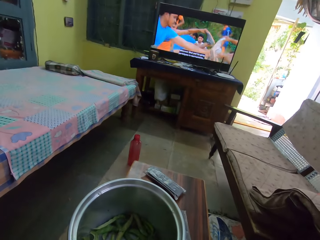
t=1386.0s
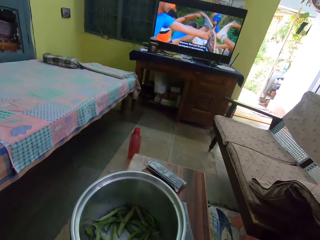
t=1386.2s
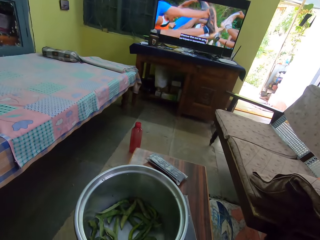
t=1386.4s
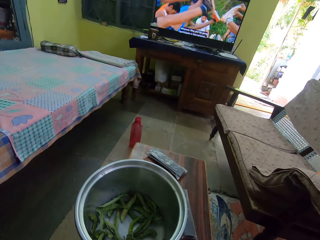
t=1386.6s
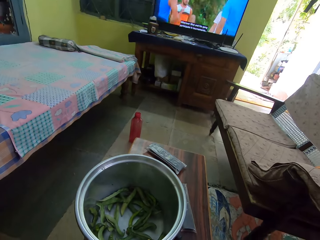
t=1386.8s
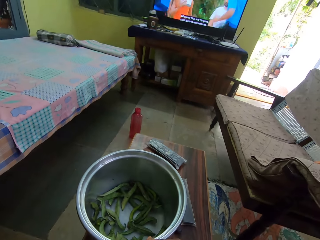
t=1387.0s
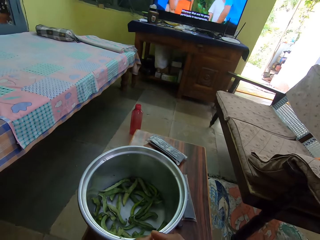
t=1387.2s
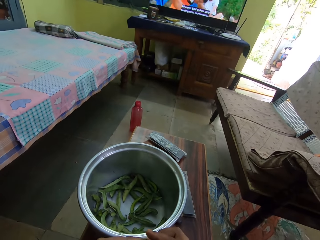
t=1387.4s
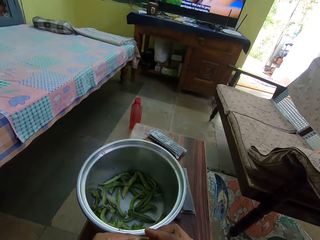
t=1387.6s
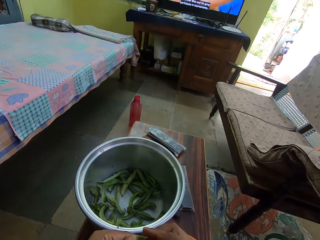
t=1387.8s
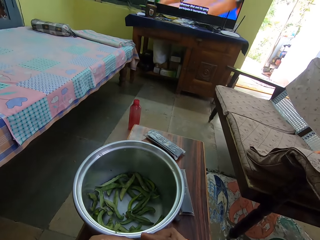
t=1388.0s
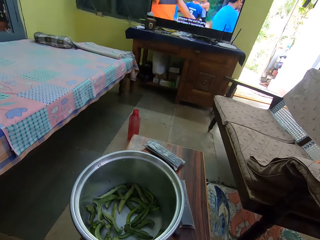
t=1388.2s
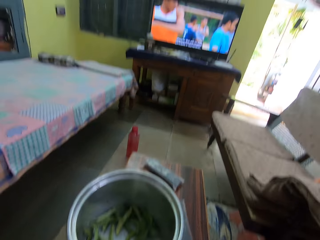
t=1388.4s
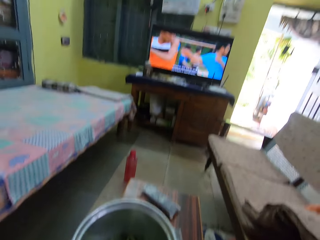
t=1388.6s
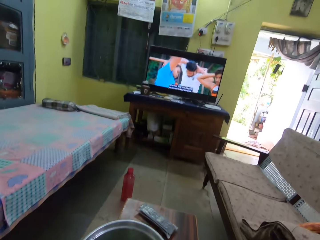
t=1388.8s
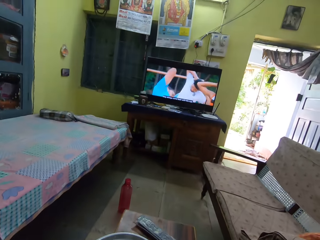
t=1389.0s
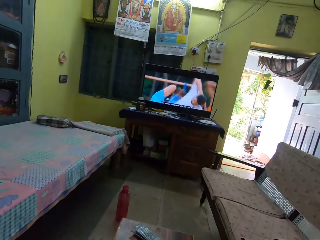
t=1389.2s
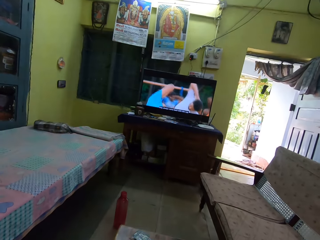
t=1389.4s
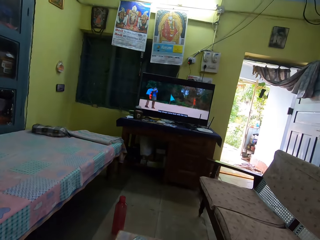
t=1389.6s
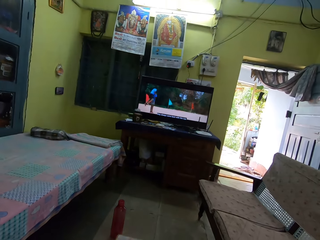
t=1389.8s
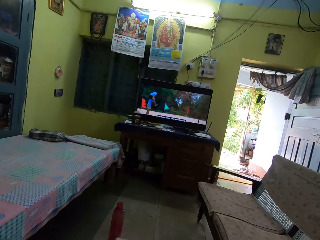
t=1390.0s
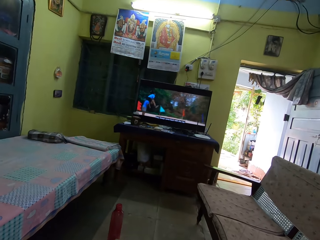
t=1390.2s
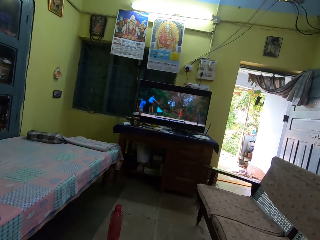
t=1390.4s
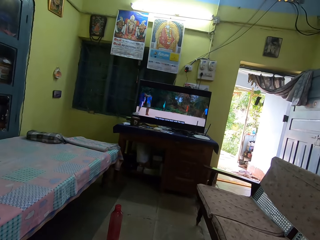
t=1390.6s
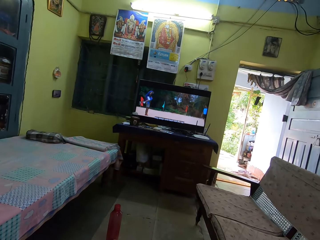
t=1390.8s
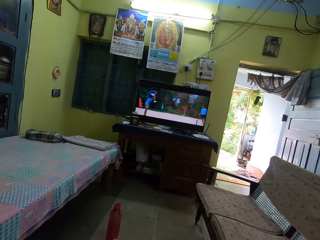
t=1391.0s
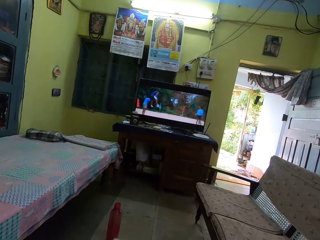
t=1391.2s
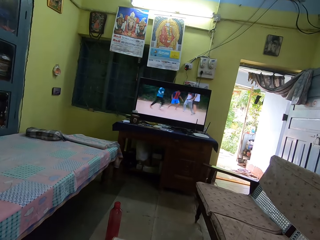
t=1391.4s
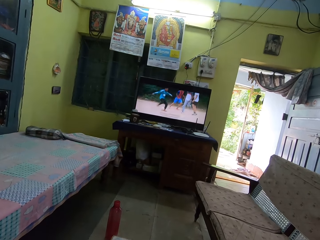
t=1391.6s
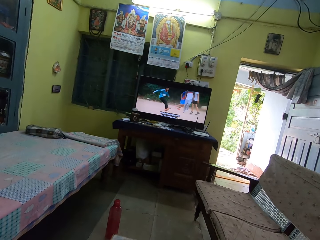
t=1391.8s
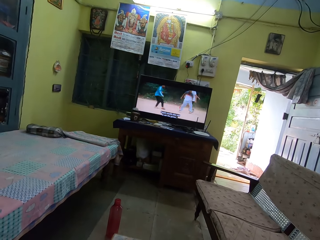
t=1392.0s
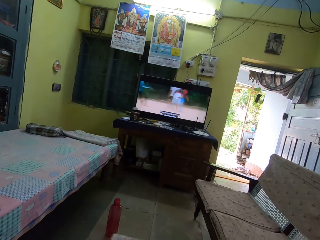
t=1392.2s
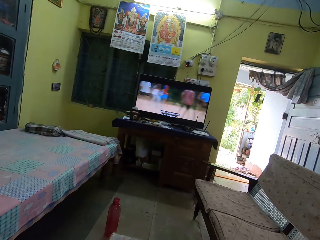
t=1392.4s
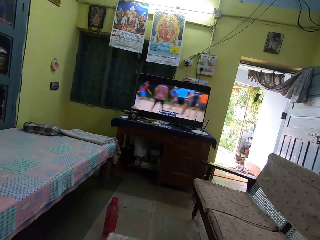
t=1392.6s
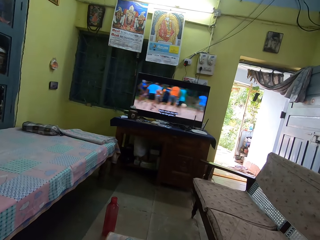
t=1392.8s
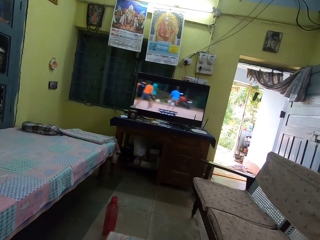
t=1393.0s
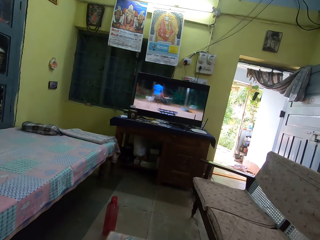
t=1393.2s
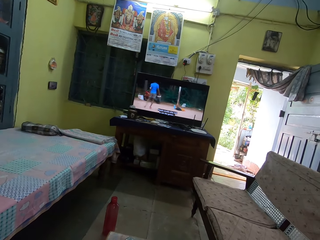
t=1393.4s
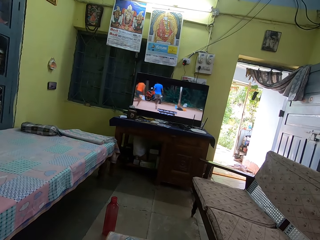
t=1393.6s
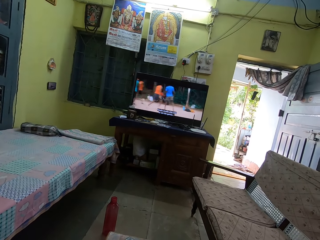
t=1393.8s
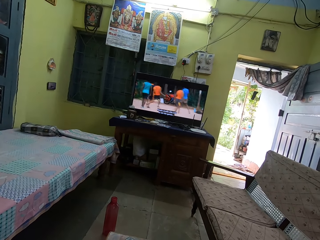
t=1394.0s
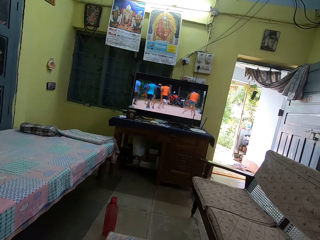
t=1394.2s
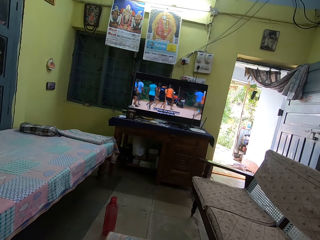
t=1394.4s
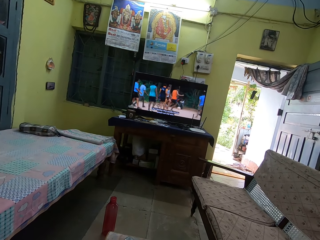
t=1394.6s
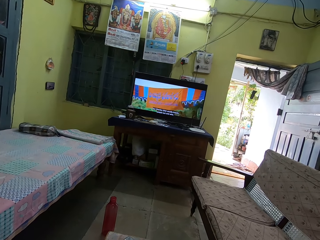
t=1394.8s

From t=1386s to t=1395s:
The camera wearer removes peas from the pod. They look around.

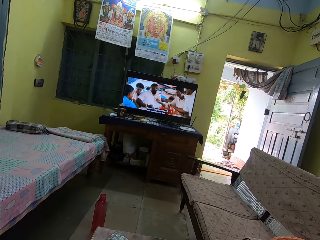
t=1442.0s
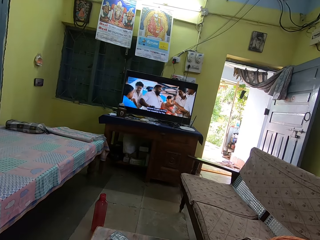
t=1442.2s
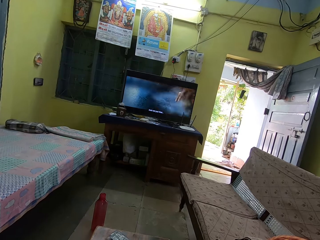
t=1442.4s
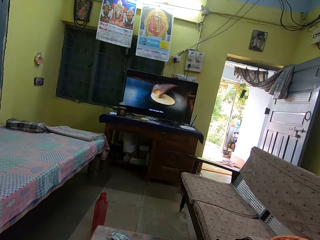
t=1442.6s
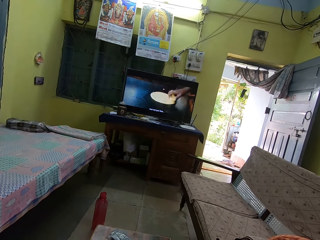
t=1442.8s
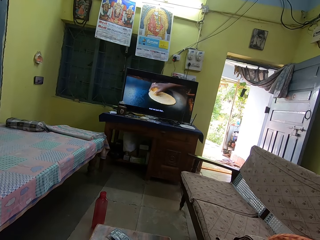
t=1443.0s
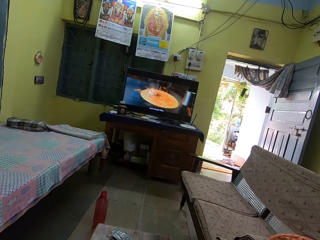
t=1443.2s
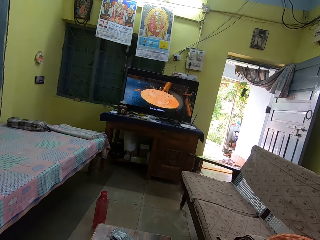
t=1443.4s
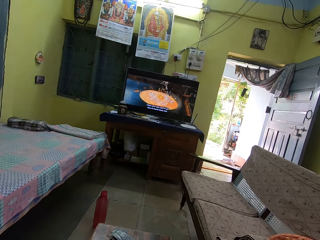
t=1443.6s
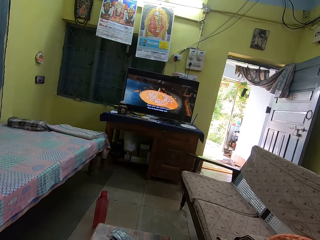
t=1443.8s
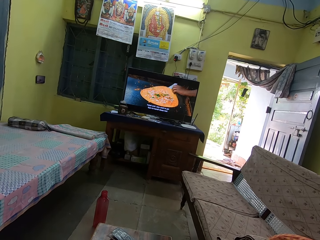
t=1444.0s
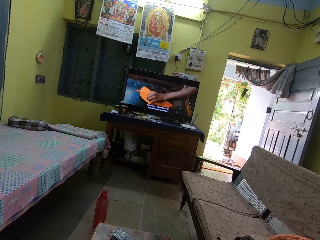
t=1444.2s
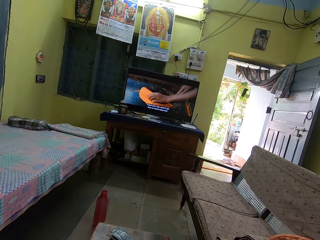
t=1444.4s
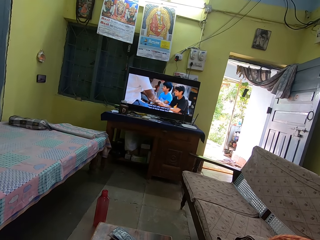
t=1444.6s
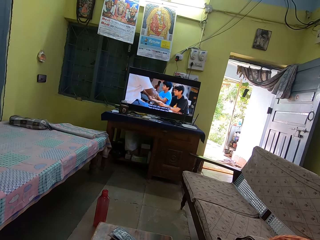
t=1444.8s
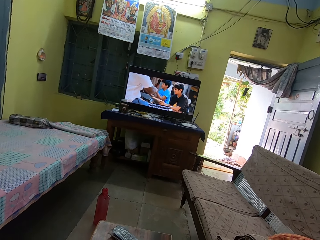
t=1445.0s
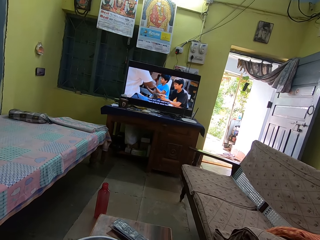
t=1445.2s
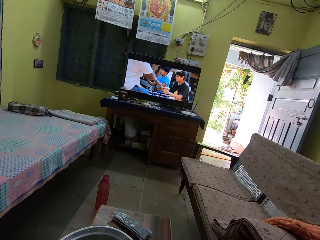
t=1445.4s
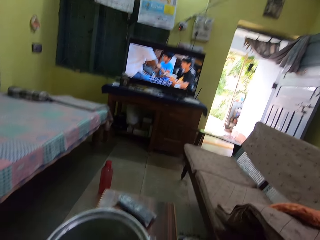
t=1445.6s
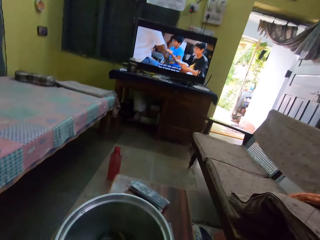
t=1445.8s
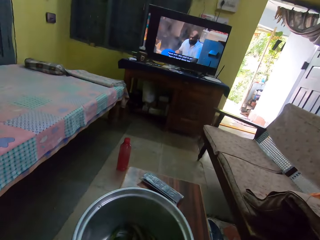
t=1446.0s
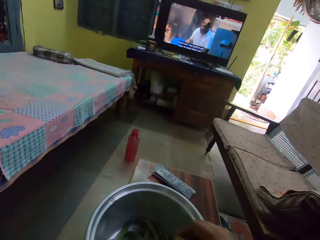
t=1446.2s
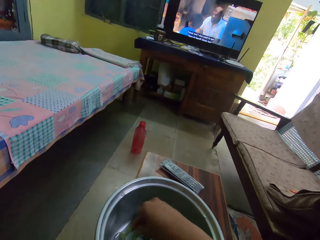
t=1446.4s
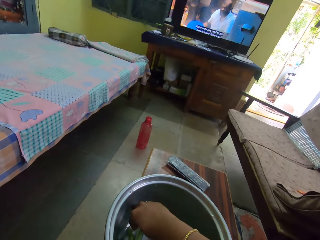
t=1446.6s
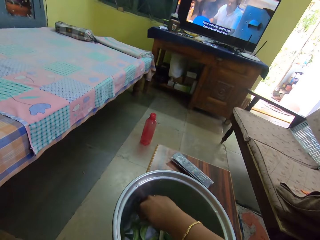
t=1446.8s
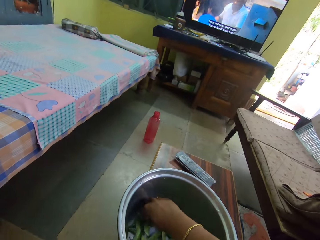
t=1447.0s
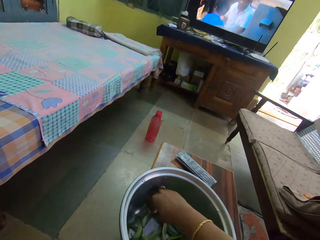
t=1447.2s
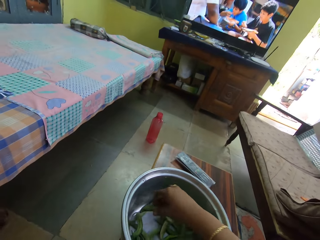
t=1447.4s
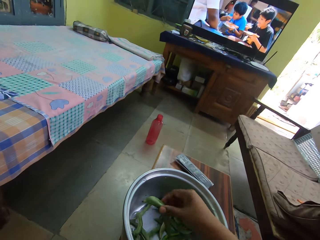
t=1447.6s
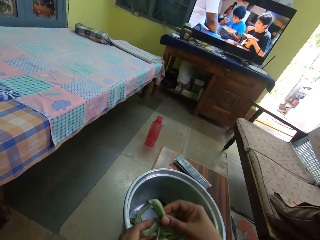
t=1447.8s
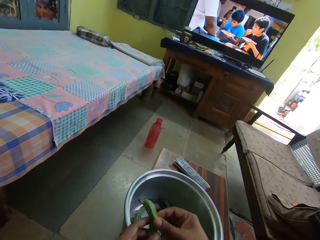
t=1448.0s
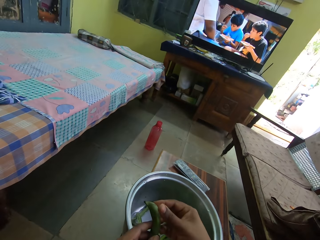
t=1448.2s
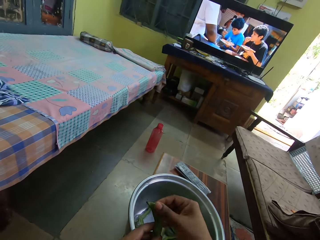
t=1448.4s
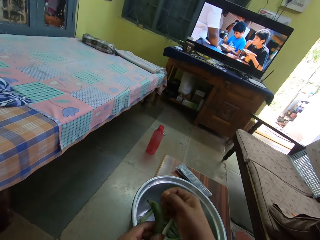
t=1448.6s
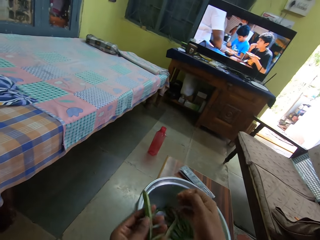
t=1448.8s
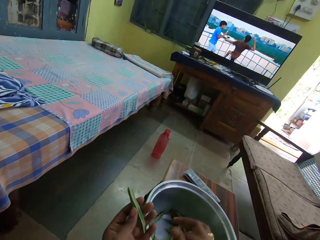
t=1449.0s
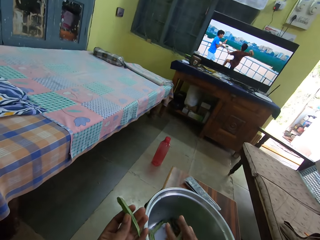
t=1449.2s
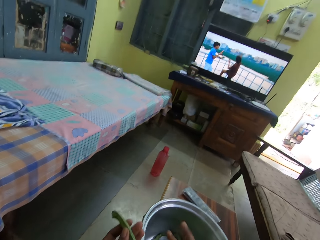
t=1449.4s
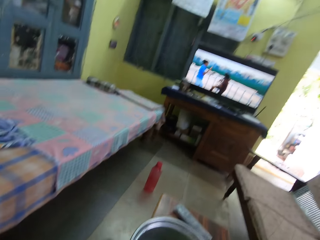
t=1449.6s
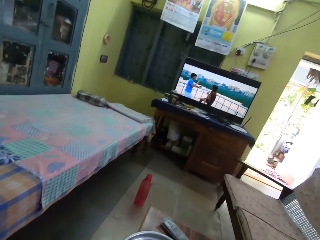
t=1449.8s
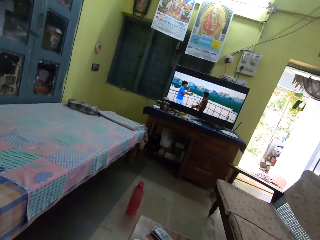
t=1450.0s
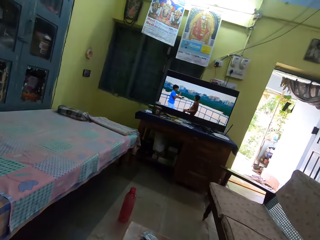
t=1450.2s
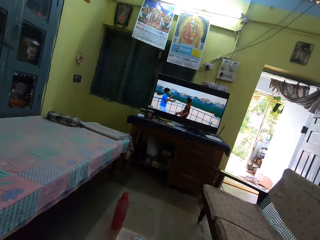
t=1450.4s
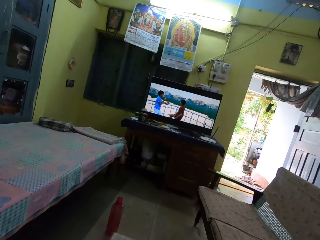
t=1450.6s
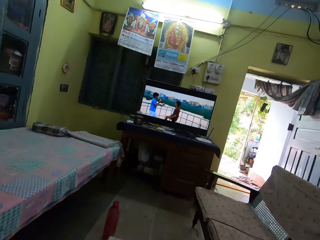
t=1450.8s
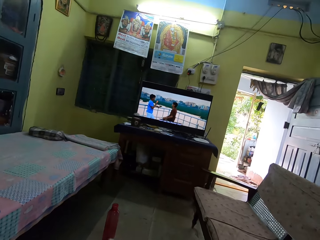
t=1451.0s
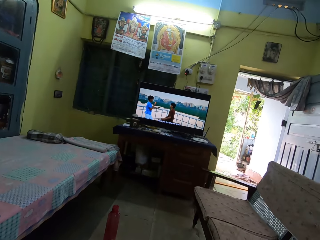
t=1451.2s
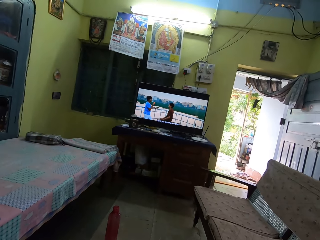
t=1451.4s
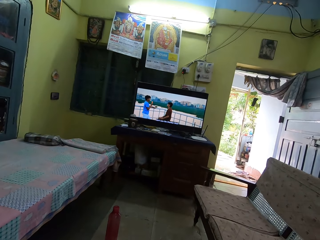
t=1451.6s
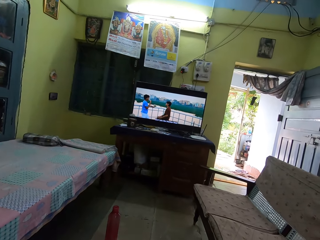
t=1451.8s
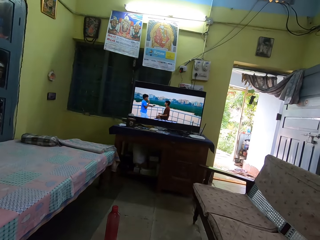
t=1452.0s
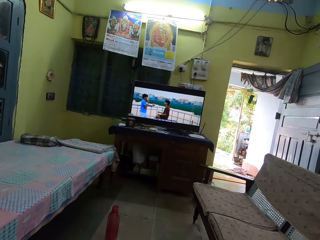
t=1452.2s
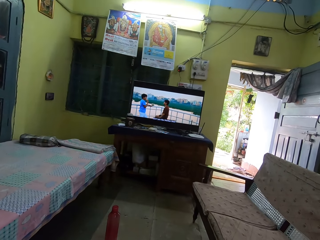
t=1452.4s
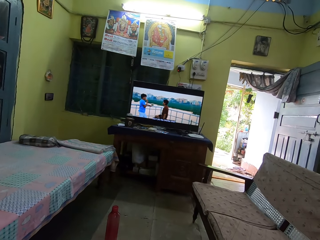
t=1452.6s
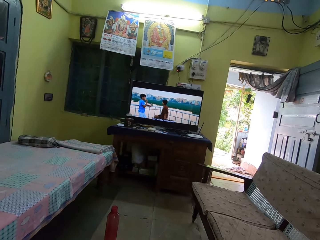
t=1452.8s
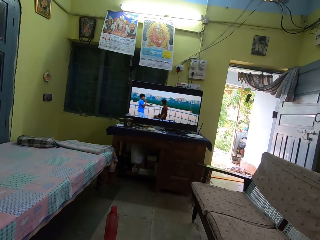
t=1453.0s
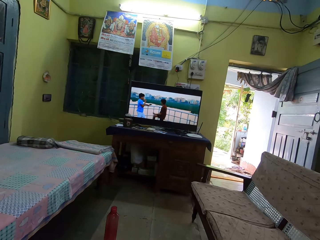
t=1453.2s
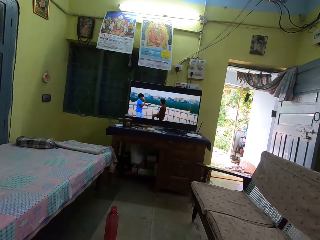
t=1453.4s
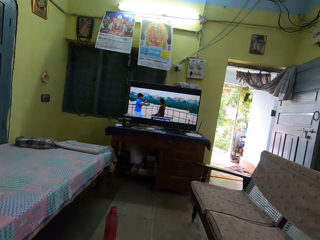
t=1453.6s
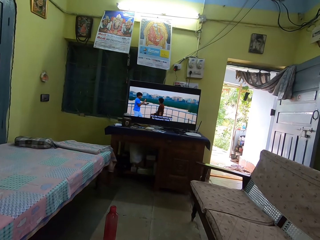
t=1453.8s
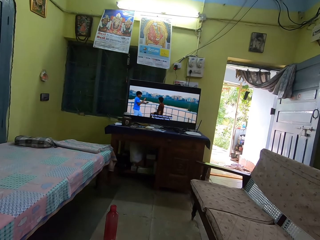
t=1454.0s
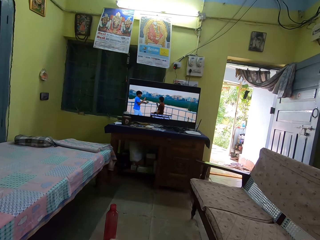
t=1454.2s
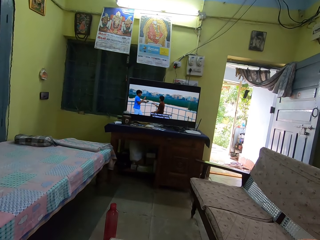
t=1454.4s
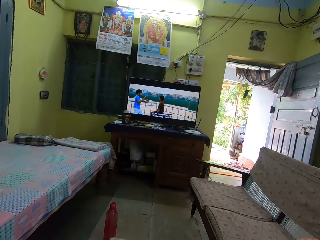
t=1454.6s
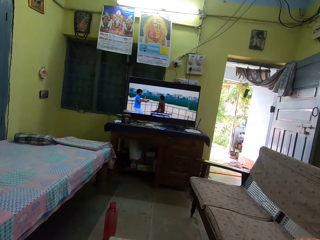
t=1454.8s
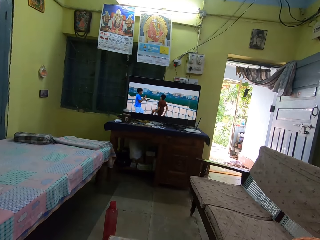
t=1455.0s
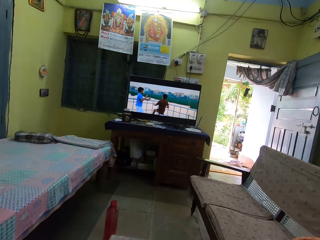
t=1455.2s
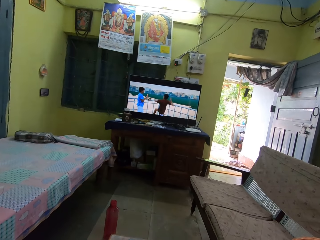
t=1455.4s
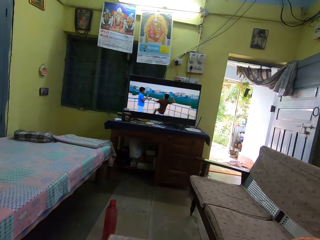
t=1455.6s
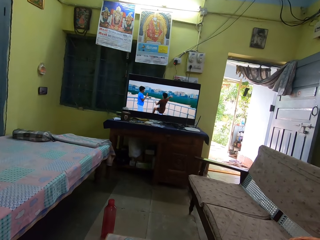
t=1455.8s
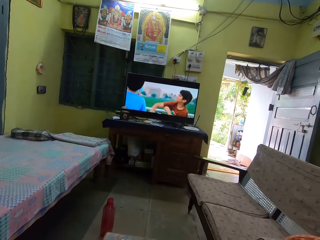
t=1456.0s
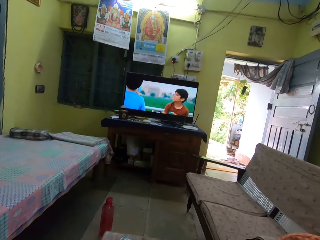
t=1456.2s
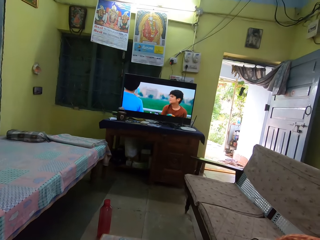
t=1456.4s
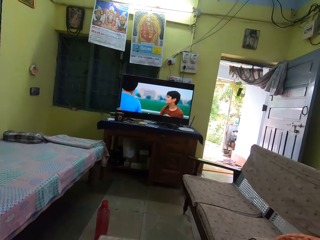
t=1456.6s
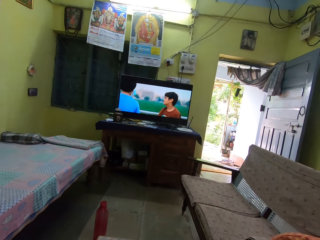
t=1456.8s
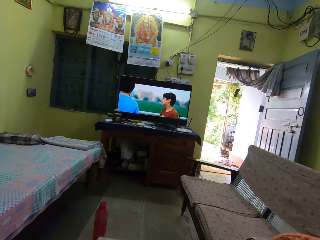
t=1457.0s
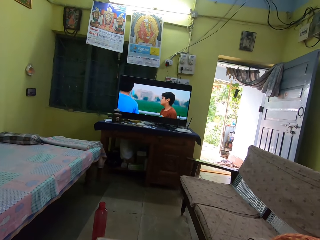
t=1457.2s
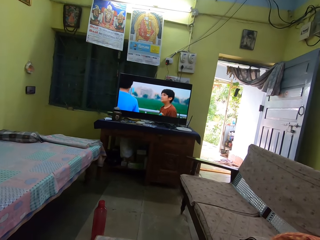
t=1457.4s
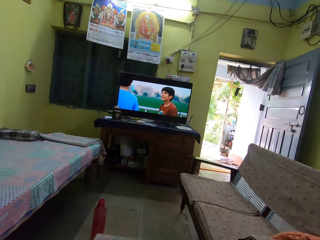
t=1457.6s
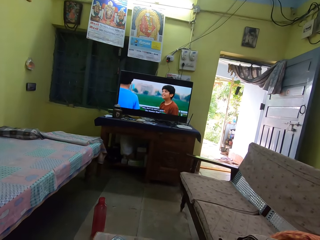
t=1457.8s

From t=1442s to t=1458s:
The camera wearer looks at the television. They pick a pea. They look at the television.
